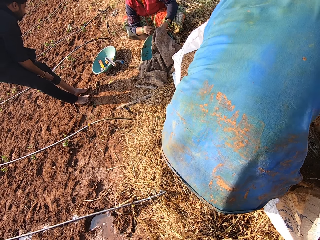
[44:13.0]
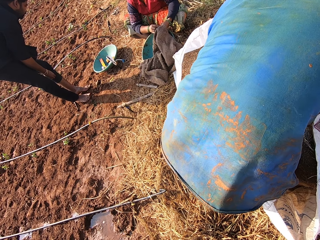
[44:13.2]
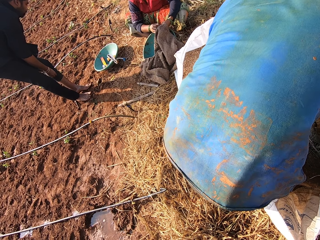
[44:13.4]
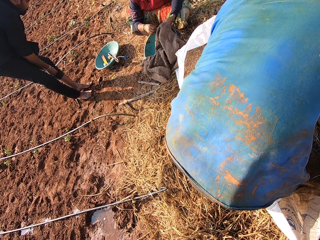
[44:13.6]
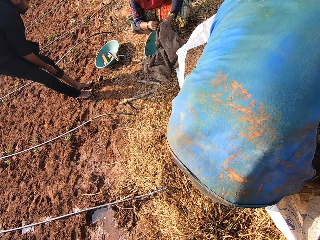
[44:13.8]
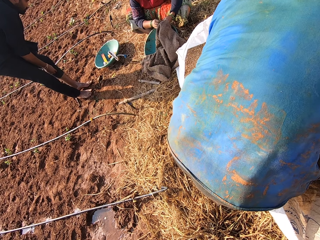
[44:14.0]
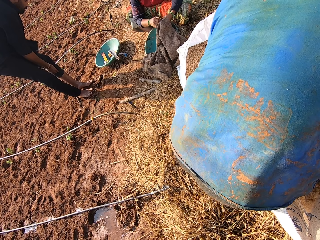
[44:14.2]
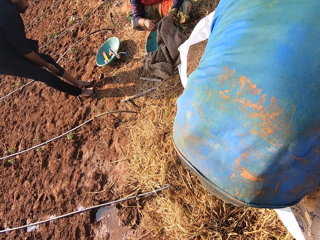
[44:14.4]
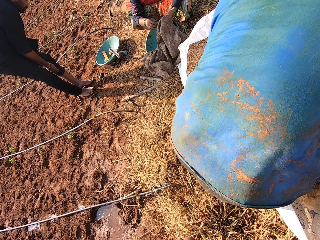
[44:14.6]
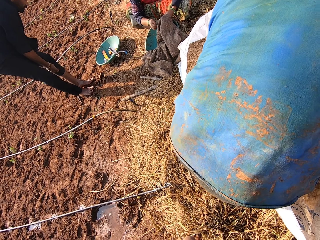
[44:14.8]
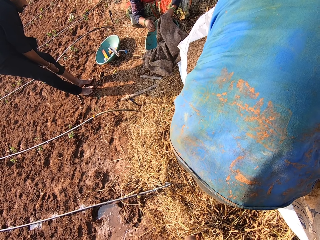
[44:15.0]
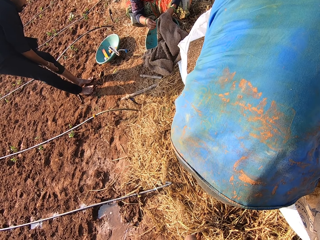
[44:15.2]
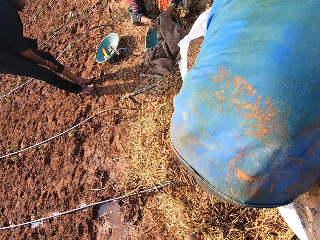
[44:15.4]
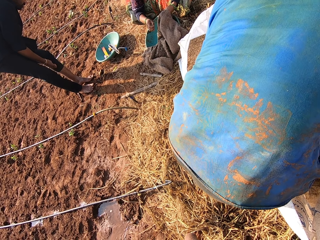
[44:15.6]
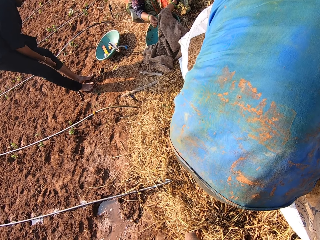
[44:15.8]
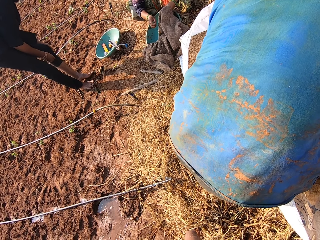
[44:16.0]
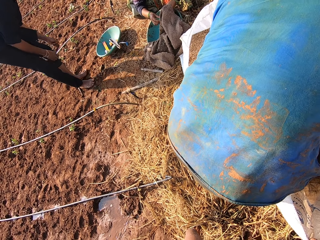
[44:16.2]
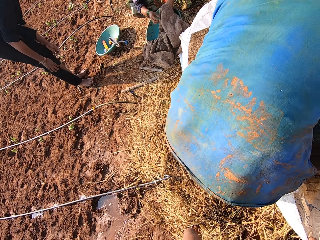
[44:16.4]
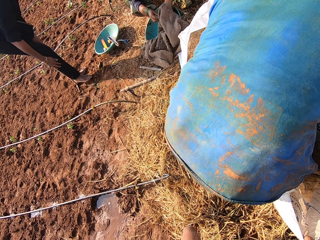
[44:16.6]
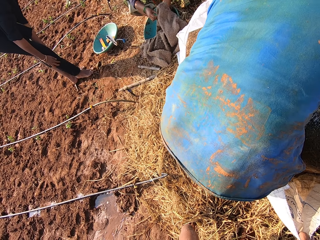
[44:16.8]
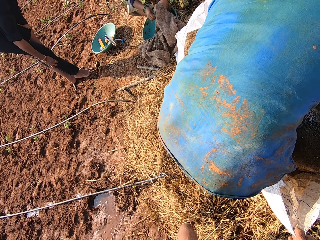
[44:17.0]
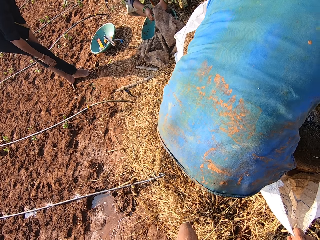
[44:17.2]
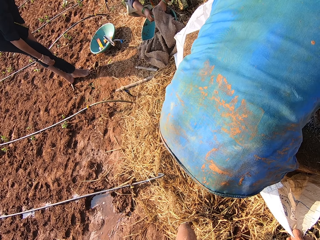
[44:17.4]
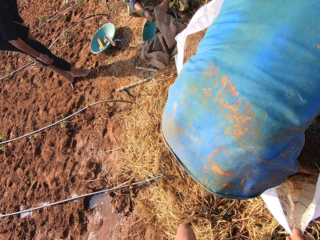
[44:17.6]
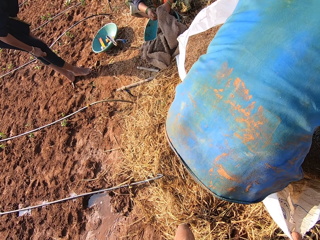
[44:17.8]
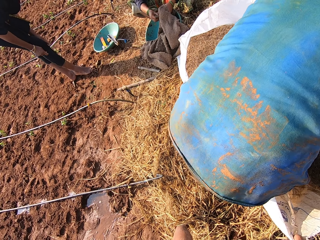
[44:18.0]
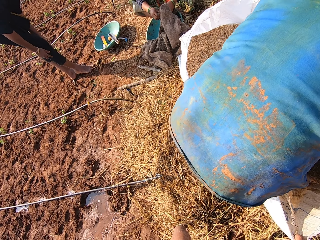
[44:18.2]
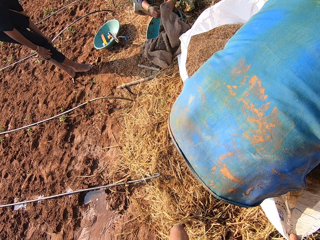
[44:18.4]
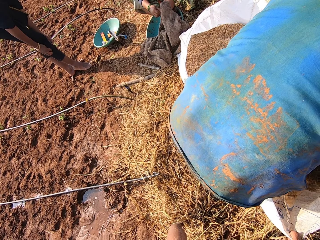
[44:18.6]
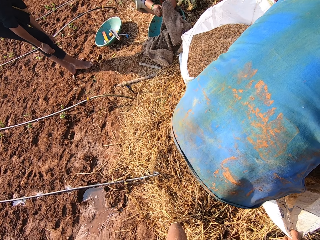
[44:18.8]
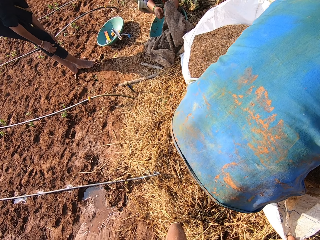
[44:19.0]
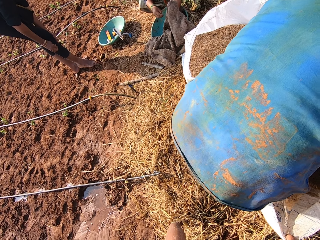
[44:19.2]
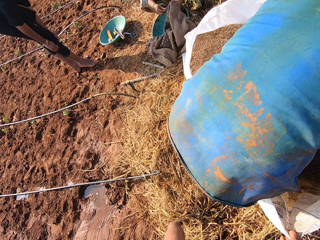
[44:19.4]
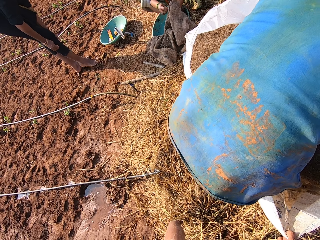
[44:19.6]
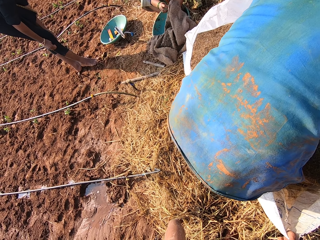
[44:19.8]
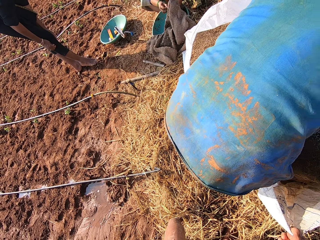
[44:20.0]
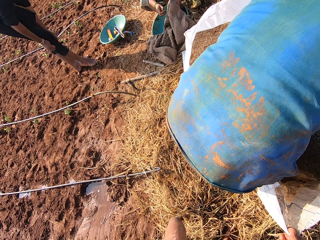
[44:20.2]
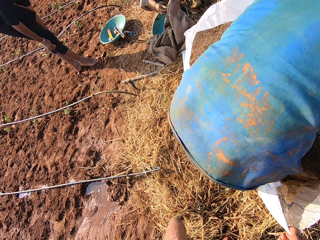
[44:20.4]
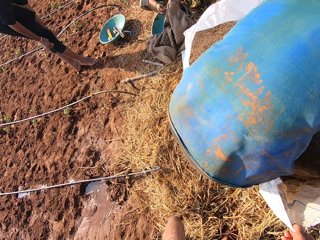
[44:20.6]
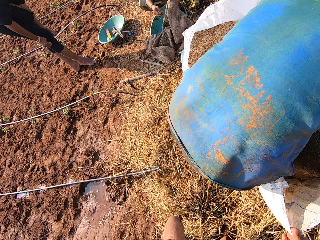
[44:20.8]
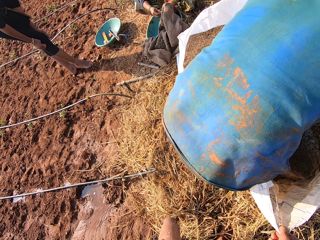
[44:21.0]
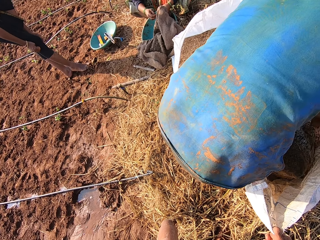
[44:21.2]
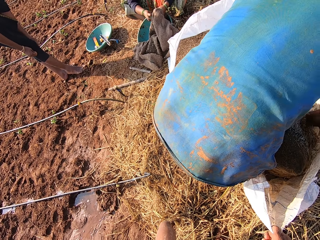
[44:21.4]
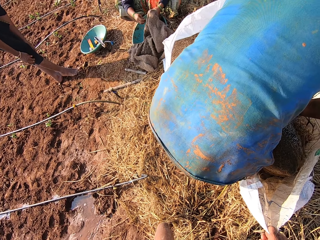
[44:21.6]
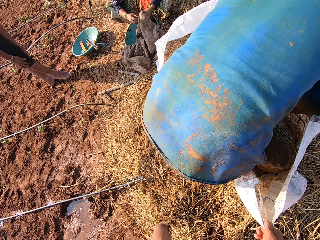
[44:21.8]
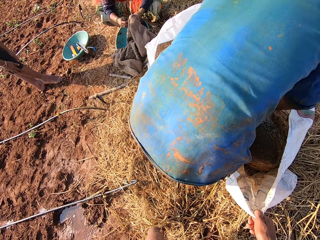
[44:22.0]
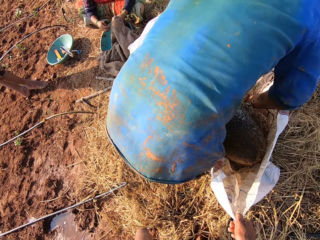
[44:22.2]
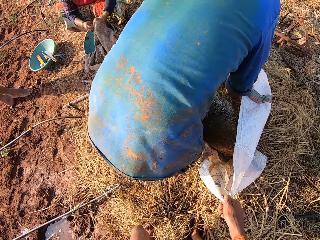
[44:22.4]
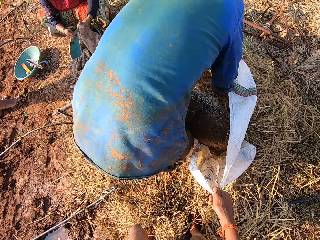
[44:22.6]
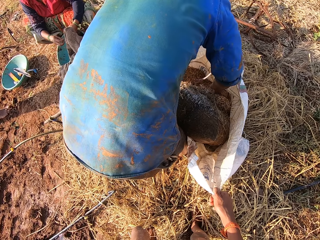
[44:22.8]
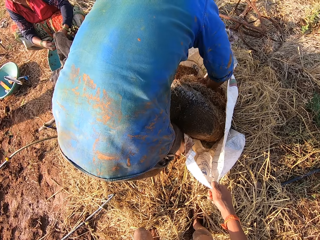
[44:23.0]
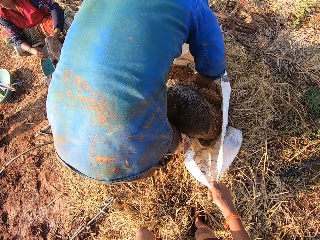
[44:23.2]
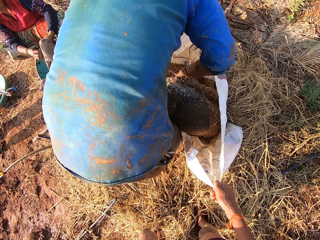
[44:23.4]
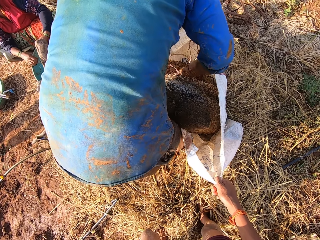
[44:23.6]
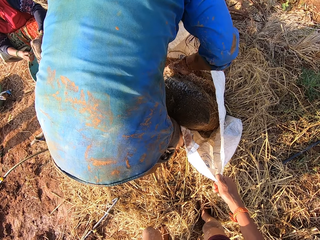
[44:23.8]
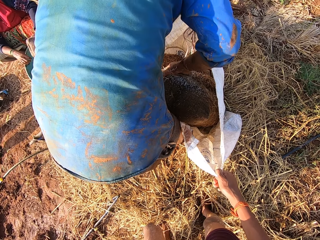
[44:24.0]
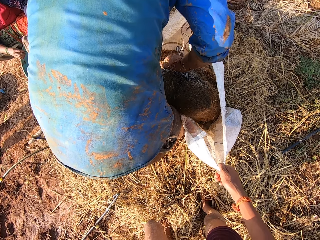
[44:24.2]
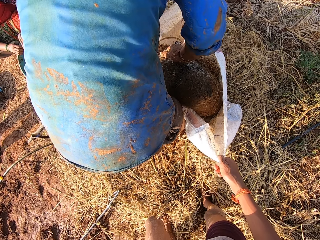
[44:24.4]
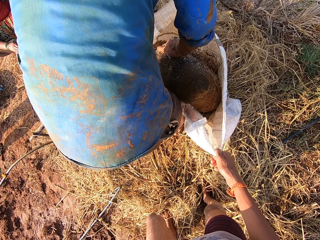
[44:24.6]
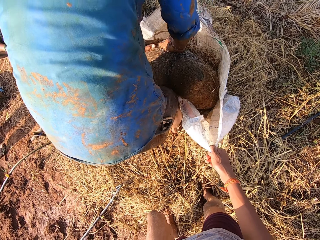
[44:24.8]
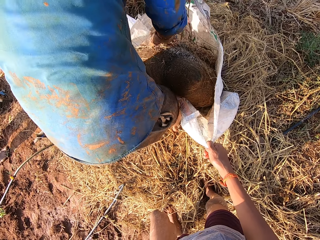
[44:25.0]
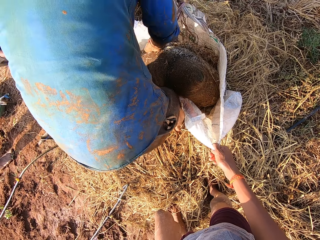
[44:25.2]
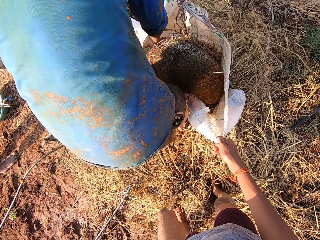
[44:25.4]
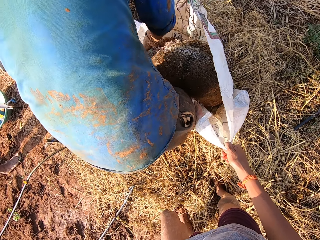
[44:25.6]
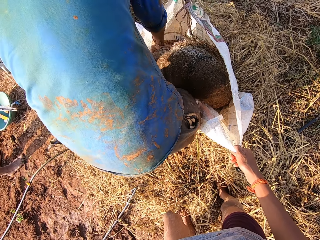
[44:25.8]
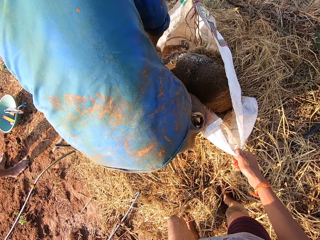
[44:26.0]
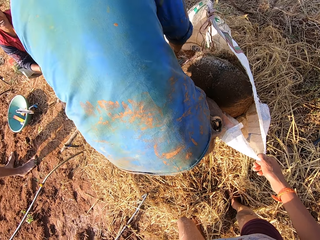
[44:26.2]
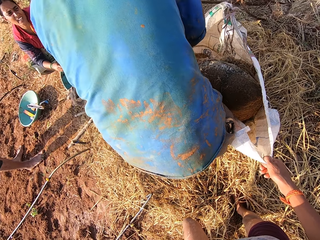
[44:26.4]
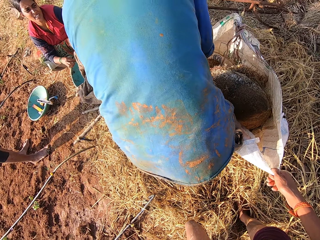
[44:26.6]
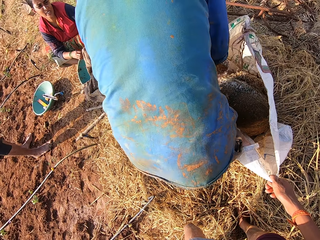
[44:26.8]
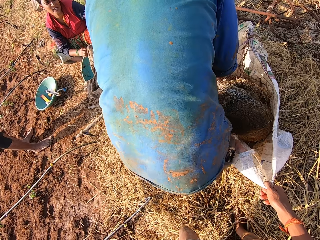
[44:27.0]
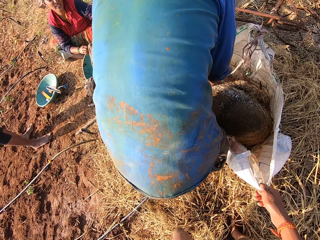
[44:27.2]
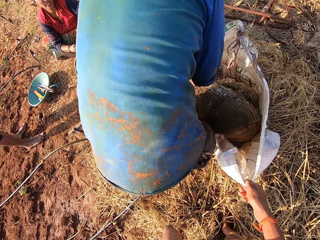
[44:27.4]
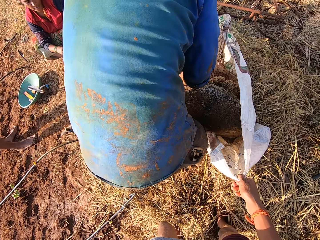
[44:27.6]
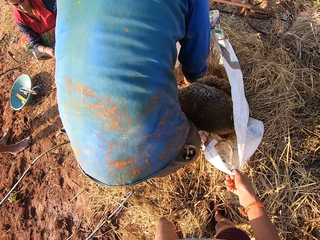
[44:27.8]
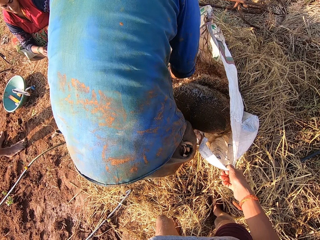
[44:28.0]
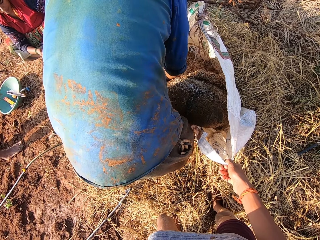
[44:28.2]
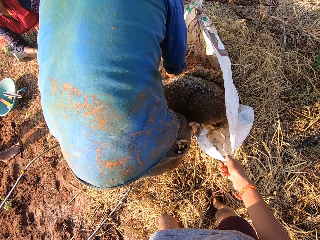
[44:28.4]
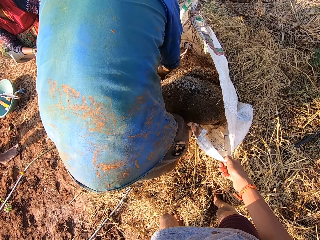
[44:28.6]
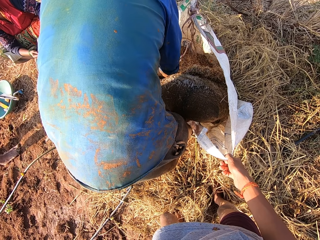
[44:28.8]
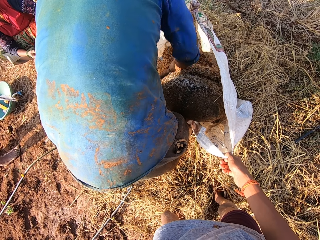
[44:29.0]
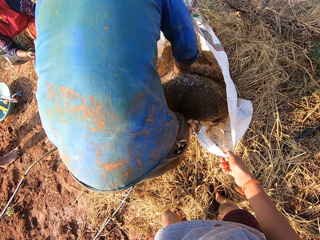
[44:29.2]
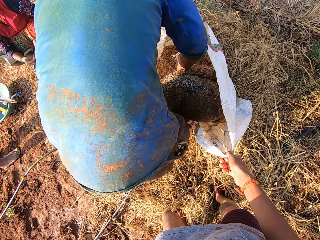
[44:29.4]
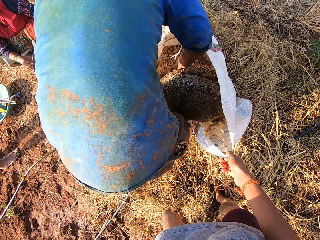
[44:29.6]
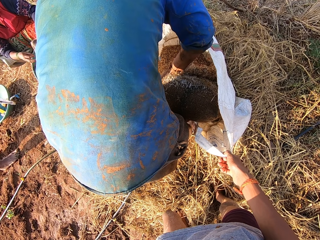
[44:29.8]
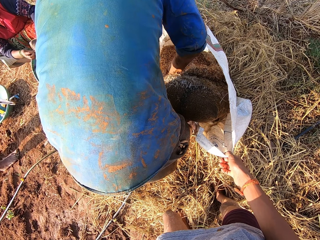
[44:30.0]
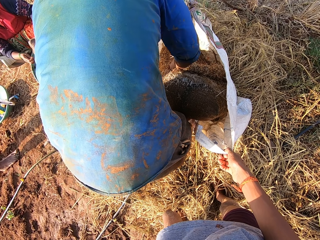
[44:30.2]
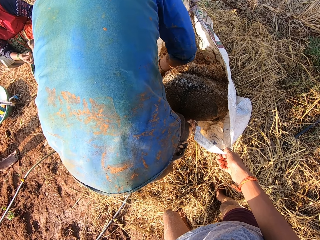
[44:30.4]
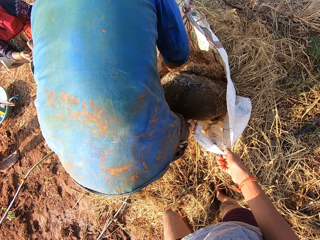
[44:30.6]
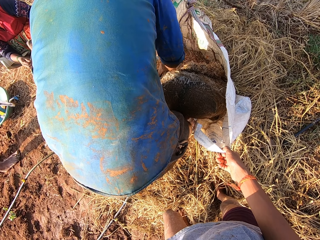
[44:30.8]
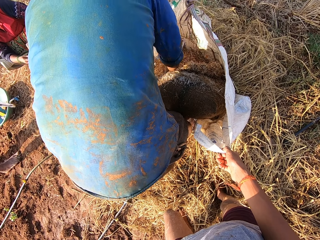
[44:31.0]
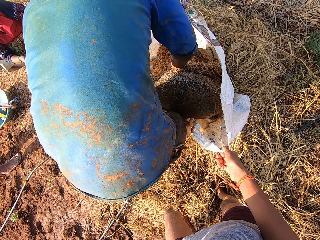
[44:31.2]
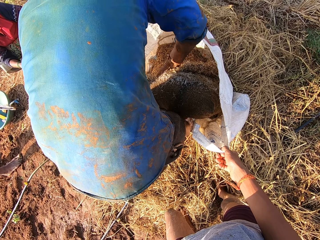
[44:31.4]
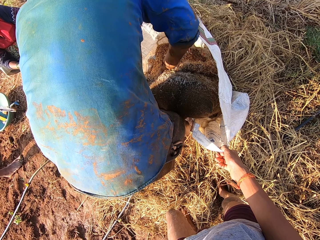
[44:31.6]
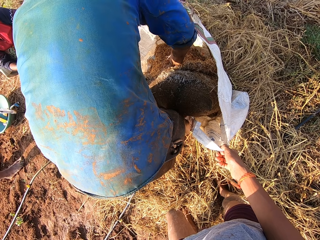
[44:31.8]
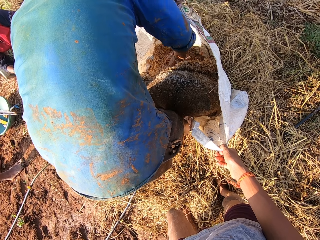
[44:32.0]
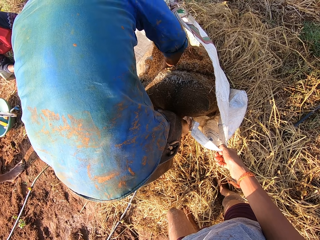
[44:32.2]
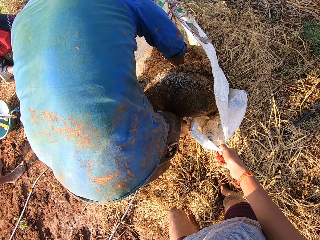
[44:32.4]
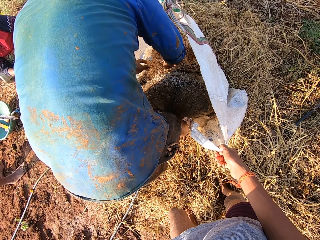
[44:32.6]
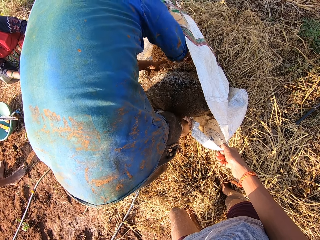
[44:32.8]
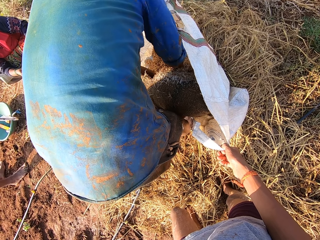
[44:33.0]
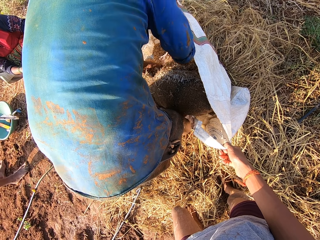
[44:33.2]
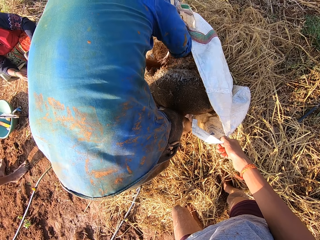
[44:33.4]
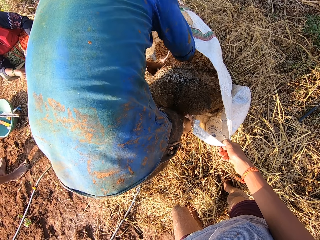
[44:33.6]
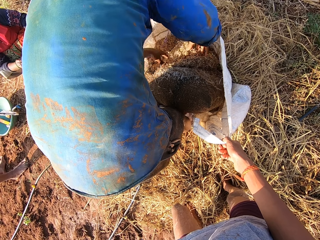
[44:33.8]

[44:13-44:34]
The man adjusts his trousers with both hands. Another man holds the bag of feed with both hands. The other man empties feed from the bag of feed into the sack with both hands. The camera wearer talks.
